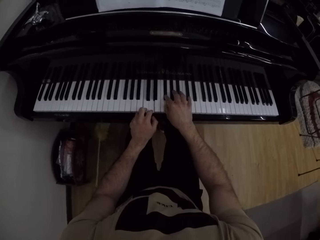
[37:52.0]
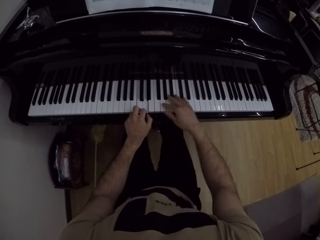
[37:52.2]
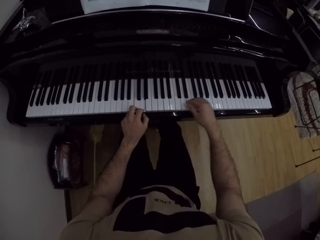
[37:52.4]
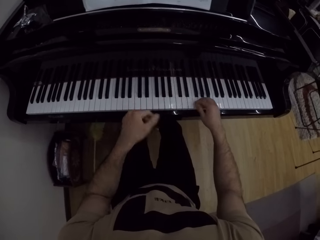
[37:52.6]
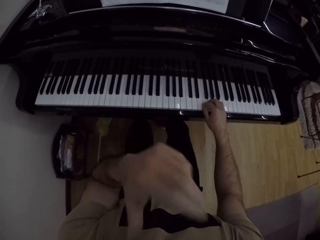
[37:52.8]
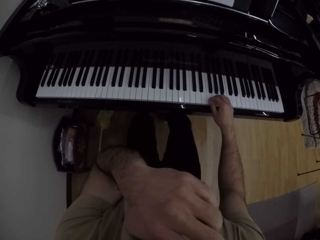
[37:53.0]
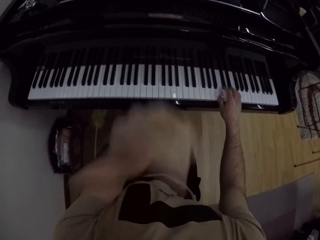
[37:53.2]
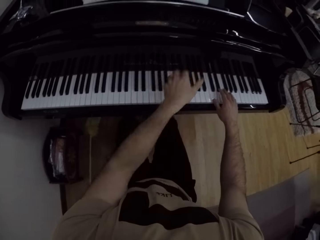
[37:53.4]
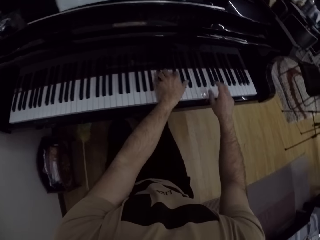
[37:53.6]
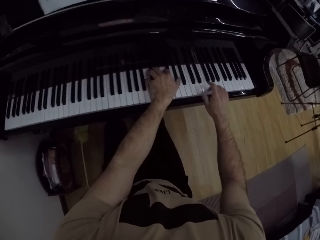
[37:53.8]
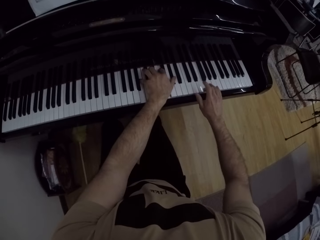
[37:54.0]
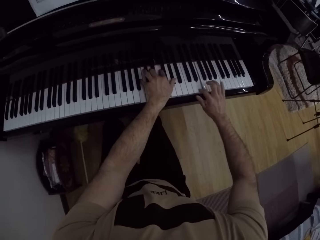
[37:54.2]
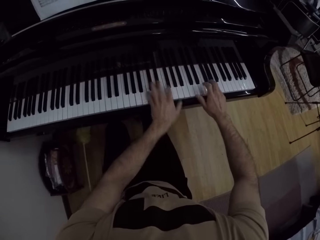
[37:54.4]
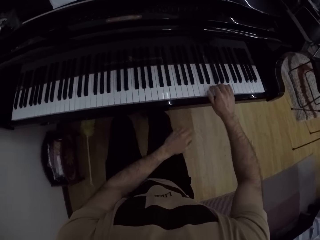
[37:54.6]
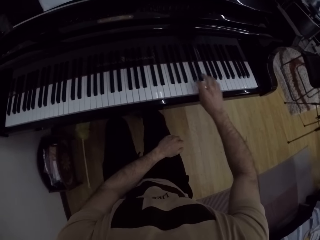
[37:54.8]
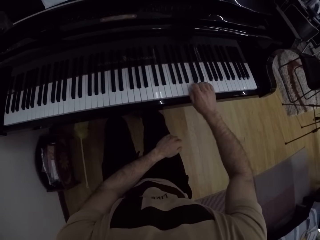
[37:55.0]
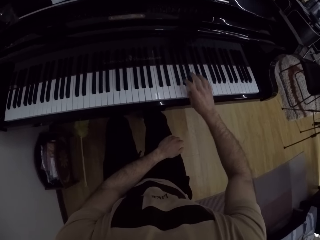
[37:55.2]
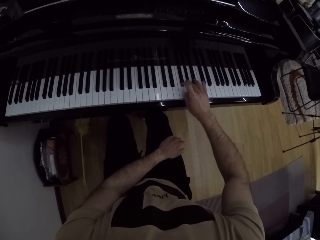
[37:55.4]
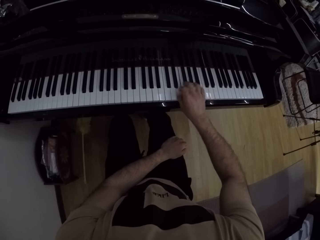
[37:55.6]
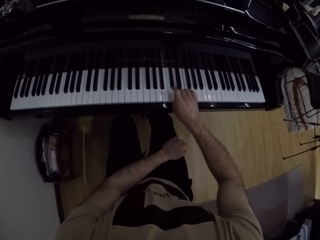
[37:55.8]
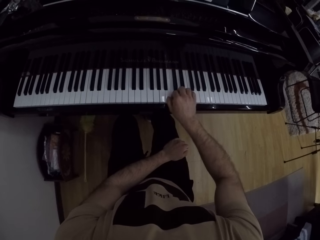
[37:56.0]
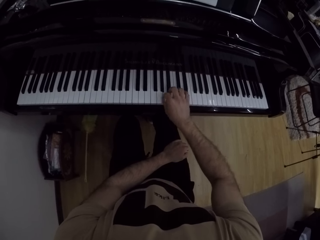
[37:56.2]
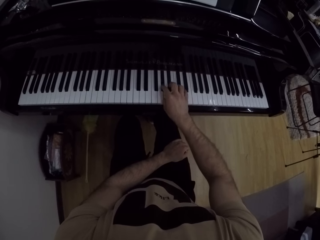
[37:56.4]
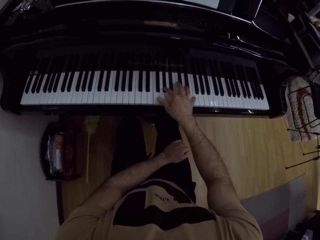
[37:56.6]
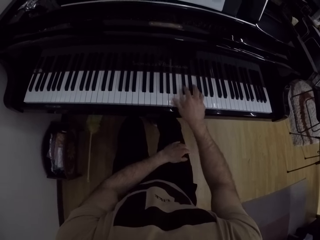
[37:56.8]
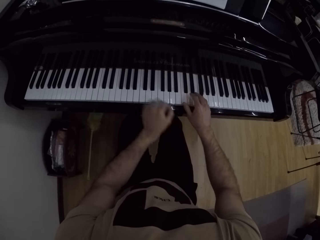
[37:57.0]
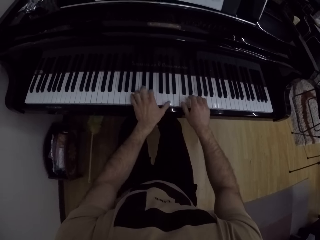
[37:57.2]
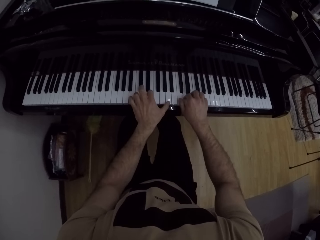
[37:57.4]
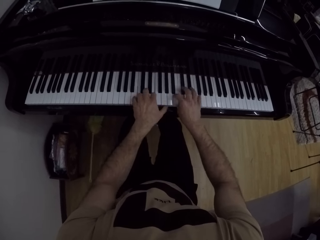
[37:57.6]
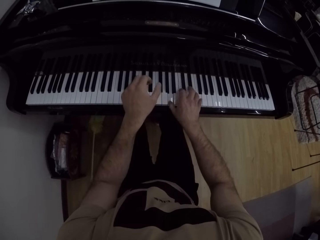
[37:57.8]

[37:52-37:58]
The camera wearer touches his face with his left hand.

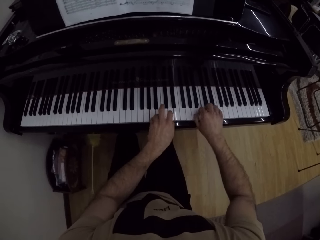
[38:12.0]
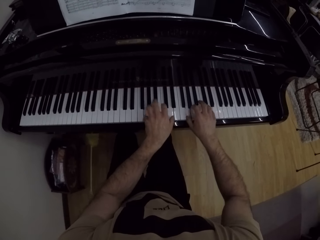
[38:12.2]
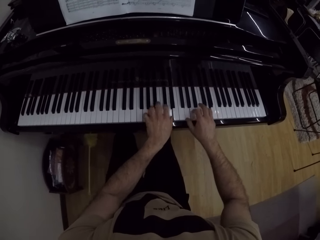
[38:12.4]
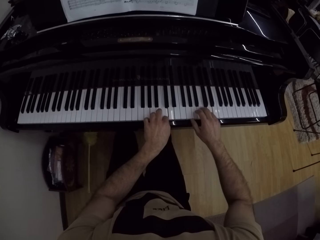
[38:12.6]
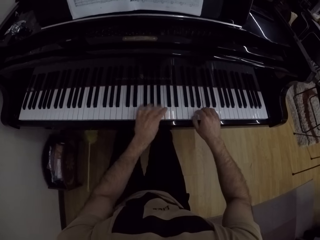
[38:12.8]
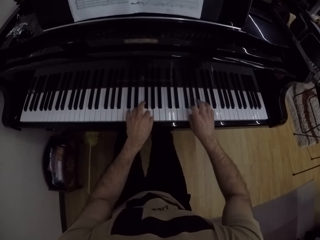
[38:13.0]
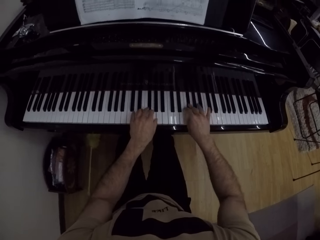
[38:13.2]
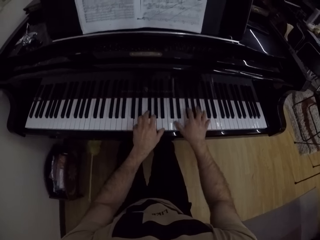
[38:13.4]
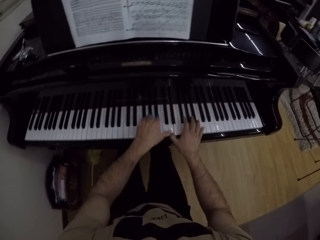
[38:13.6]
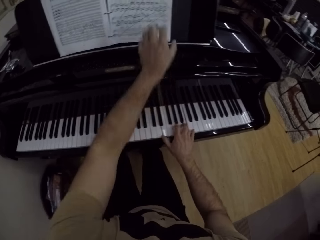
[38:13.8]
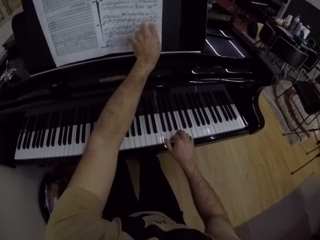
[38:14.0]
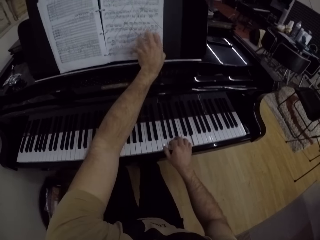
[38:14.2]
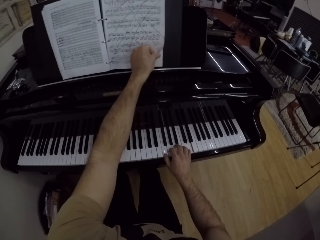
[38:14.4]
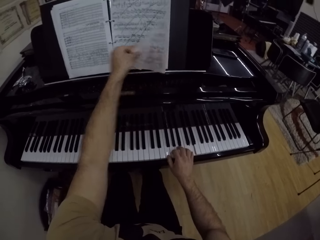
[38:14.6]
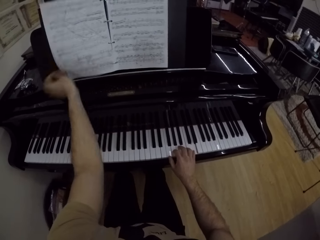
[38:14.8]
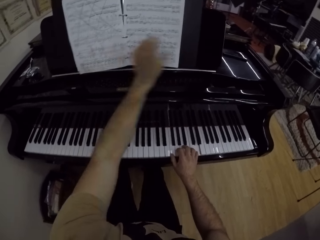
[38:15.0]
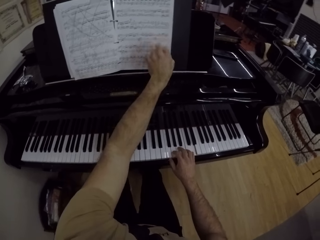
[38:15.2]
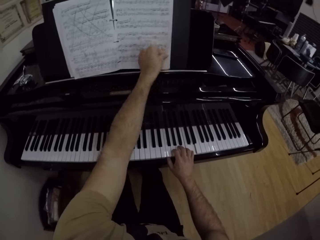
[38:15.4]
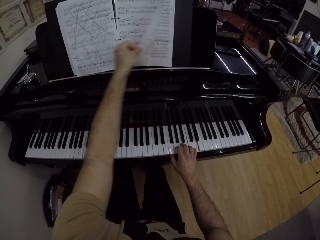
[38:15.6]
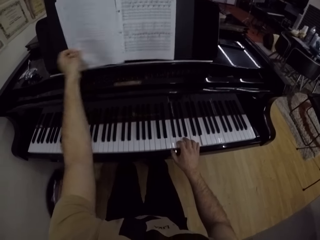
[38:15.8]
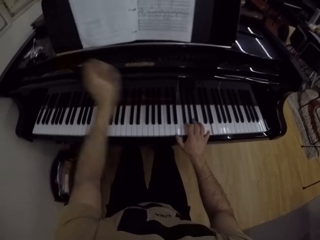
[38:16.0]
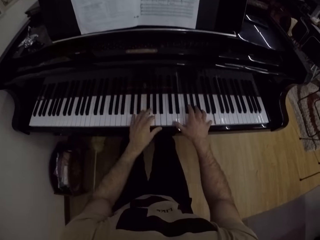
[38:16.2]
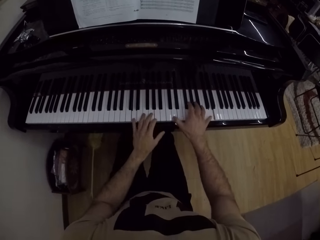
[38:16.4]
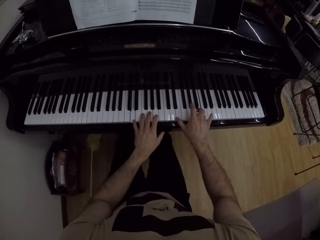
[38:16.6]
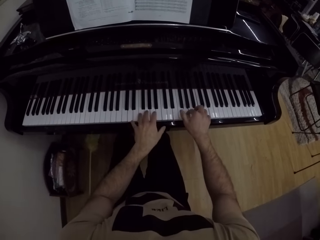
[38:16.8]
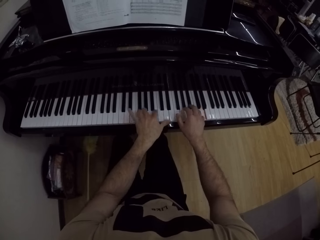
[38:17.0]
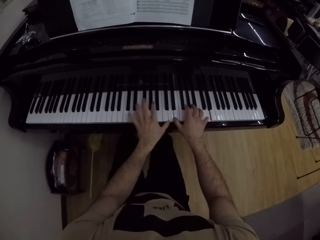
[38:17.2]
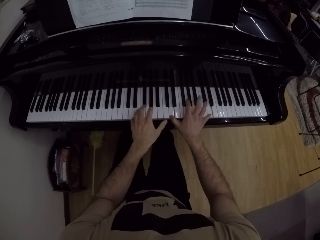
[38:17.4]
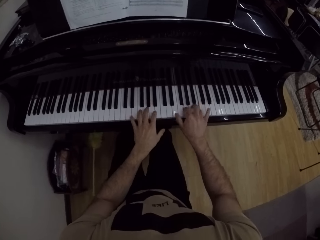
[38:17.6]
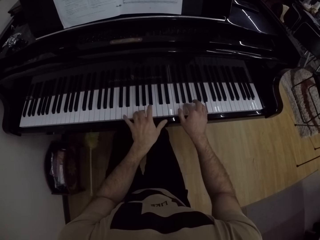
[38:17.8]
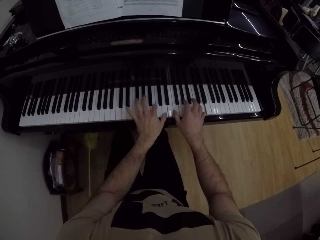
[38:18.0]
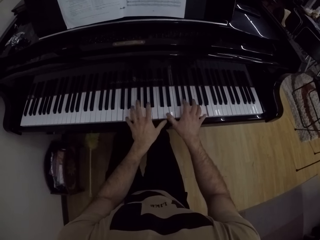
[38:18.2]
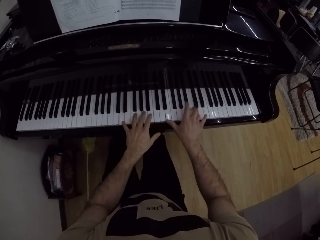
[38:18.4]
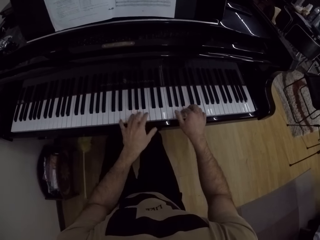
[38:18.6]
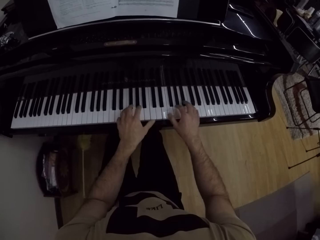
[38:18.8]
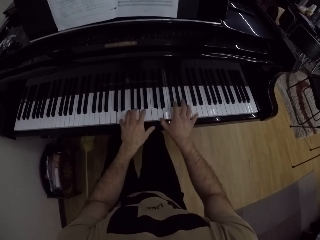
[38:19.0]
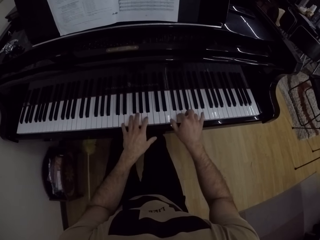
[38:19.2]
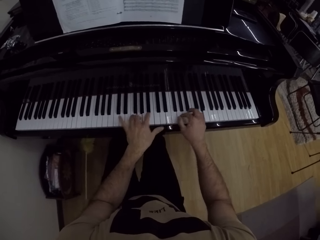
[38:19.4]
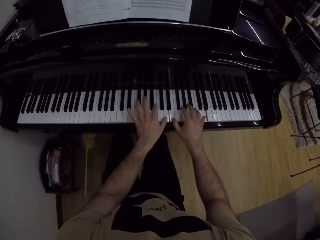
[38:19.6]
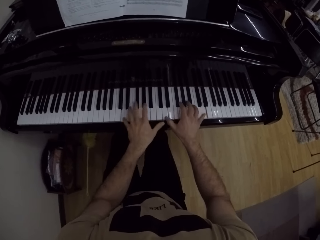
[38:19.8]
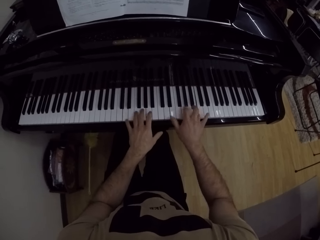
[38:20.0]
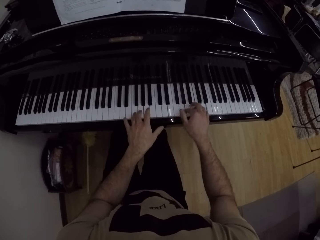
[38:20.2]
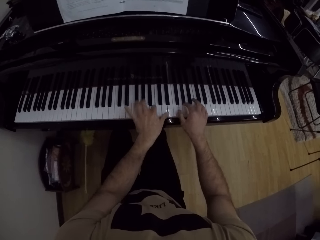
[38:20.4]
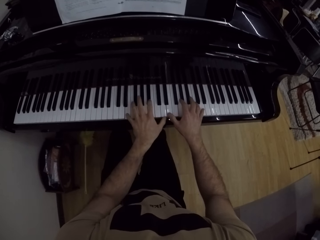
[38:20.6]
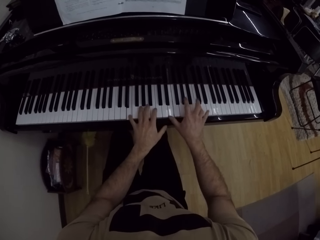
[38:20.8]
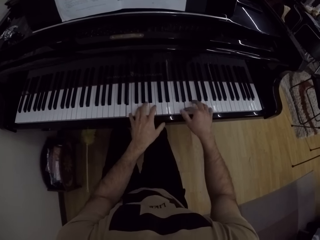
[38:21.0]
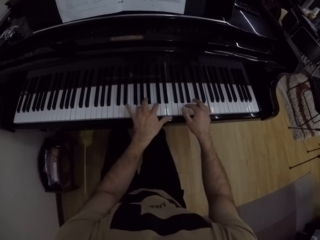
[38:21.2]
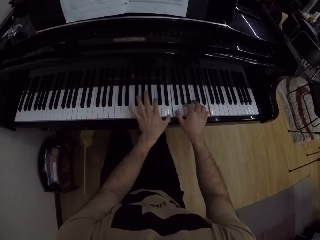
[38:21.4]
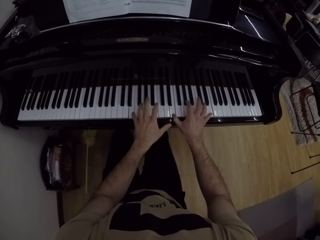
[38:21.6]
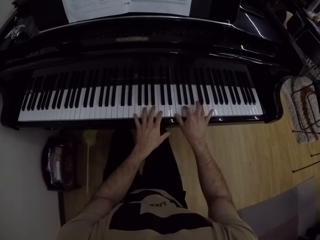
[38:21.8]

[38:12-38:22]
The camera wearer flips the page on the music notes book with his left hand. He flips a page on the music notes book with his left hand. He plays the piano with both hands.

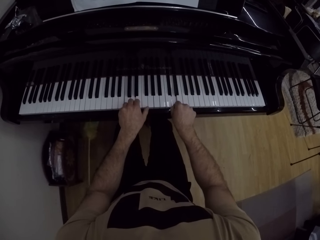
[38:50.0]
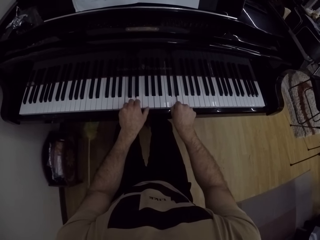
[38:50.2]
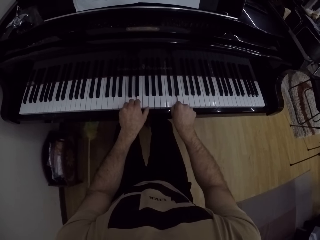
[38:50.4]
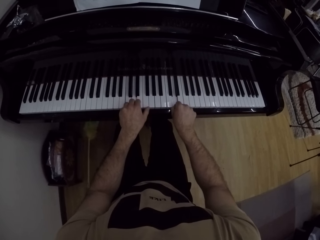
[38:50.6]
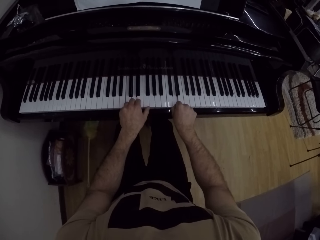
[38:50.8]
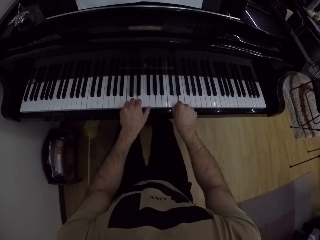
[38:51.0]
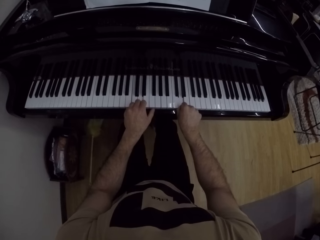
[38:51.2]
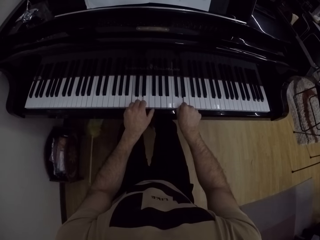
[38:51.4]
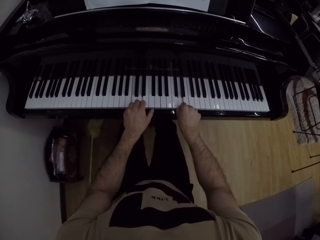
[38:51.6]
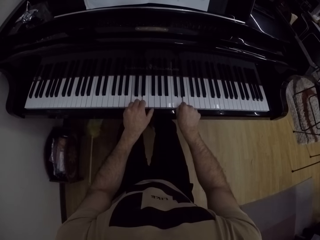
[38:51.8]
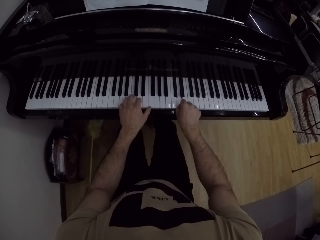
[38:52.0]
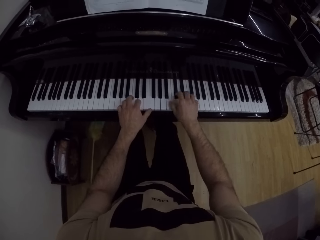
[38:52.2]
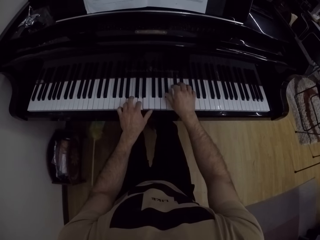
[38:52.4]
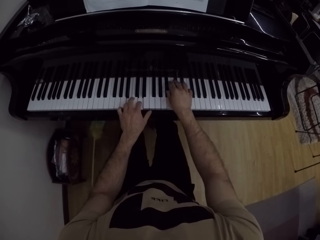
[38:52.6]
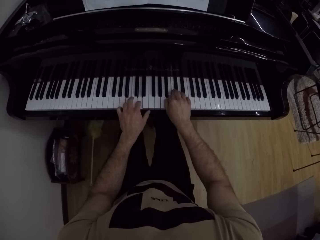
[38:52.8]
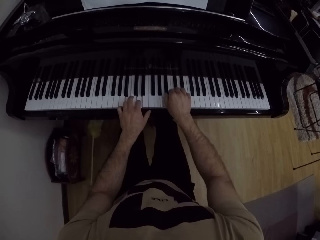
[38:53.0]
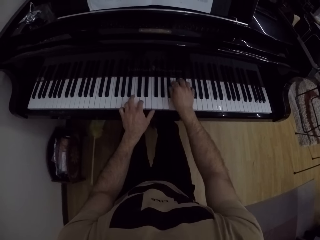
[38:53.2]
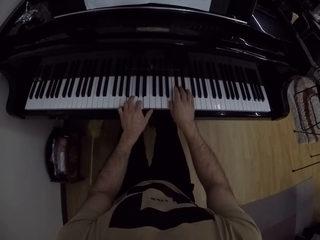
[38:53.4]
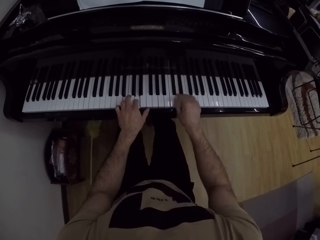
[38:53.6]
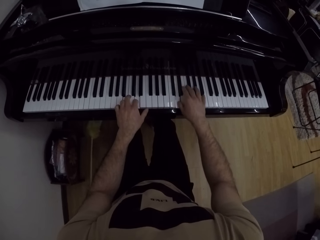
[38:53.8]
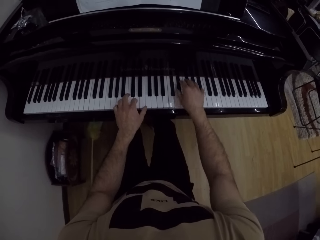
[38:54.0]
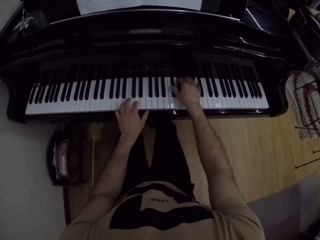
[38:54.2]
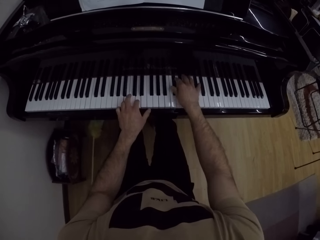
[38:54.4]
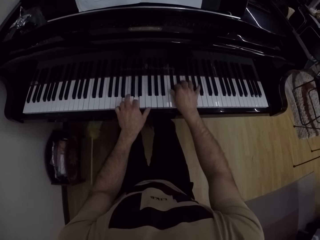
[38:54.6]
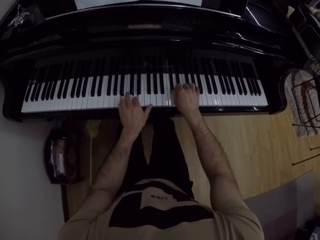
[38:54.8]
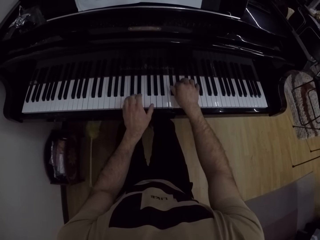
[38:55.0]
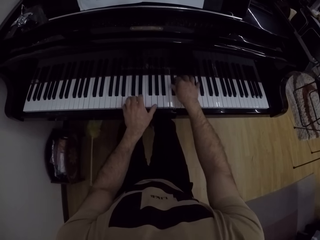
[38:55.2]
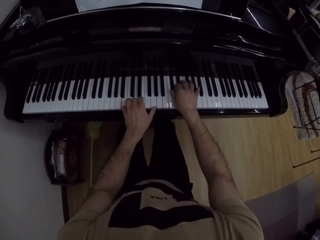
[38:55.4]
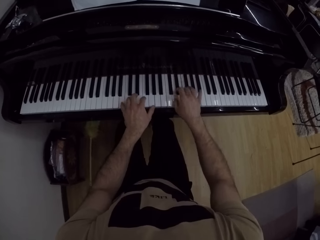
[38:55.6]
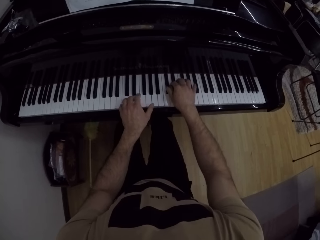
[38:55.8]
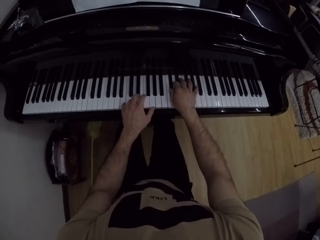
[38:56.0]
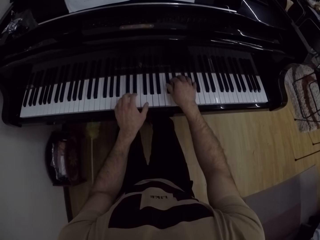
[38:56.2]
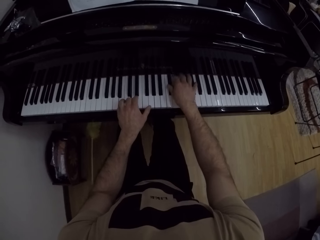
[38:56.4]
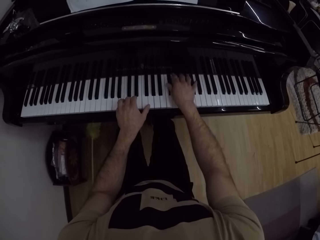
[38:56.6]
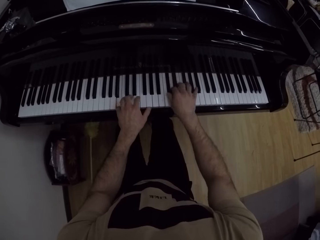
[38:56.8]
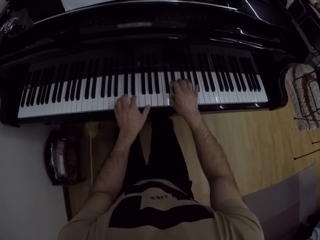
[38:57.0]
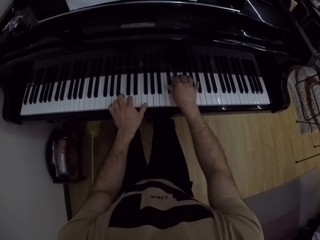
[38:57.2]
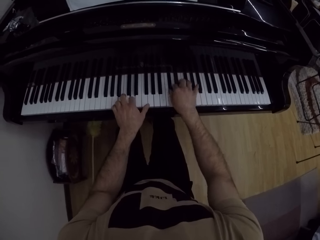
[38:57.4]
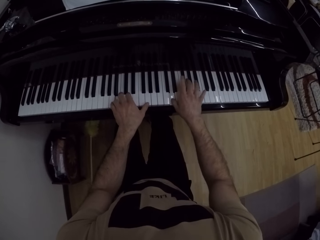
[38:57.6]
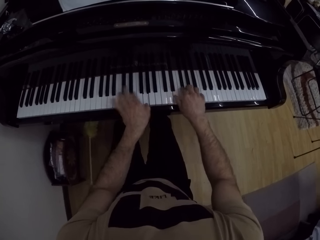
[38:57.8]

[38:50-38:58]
The camera wearer stares at the book. He plays the piano with both hands.
